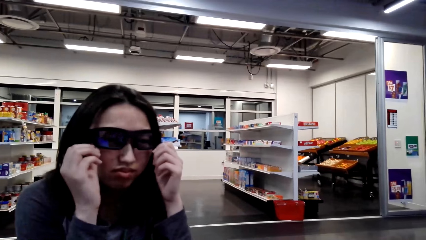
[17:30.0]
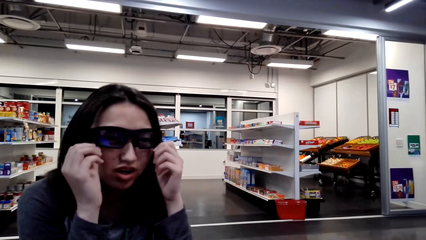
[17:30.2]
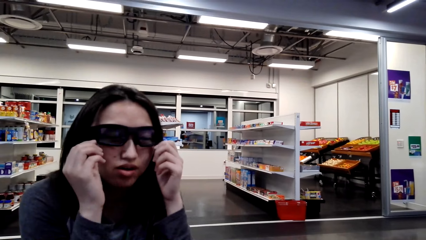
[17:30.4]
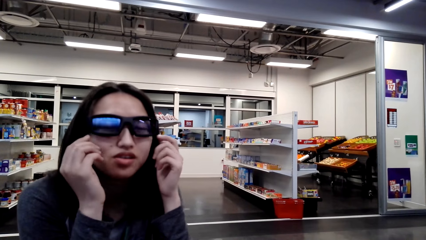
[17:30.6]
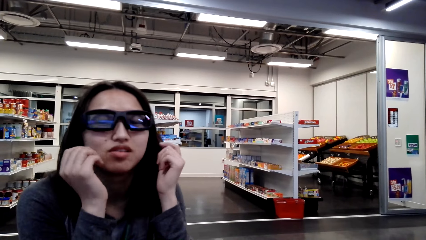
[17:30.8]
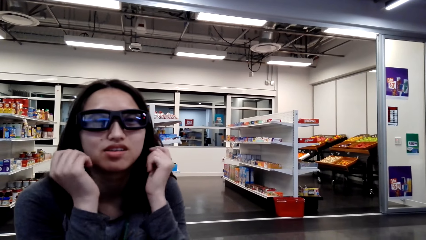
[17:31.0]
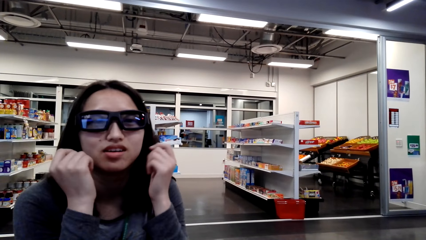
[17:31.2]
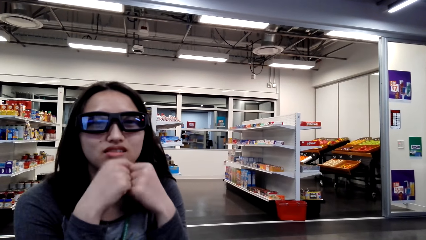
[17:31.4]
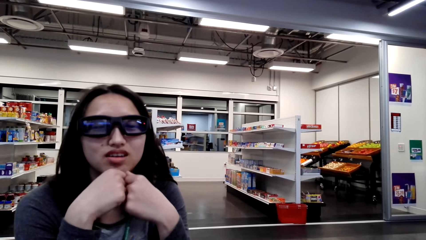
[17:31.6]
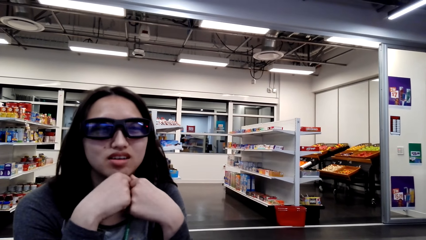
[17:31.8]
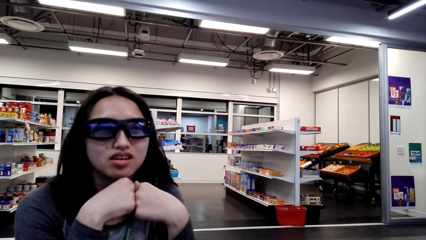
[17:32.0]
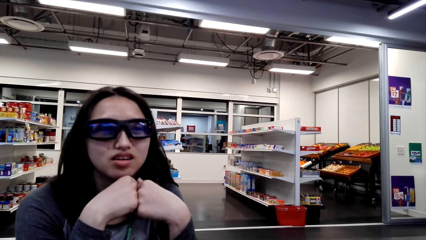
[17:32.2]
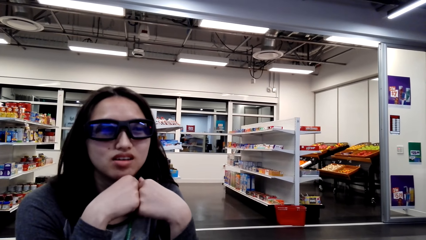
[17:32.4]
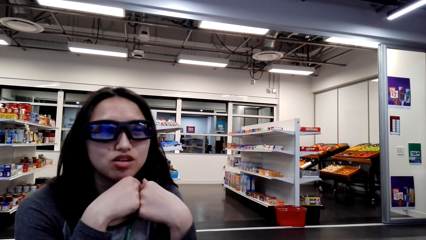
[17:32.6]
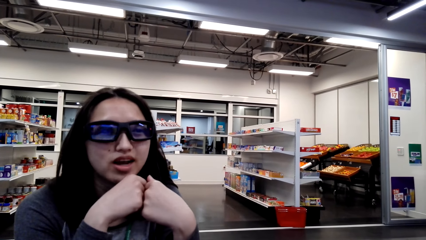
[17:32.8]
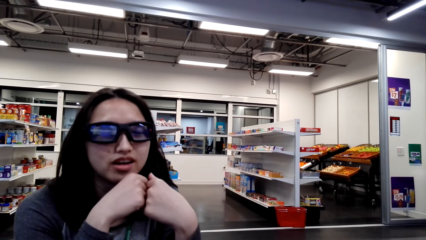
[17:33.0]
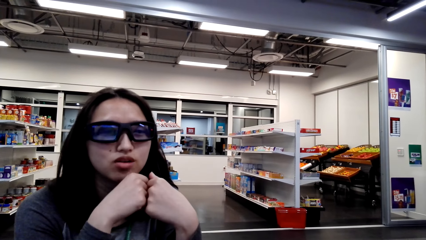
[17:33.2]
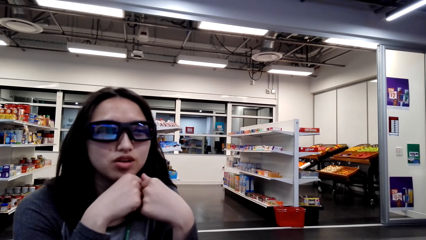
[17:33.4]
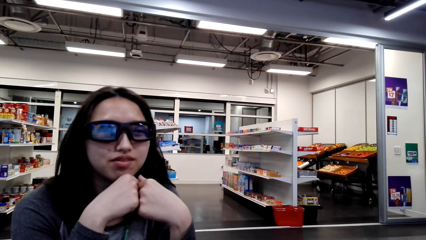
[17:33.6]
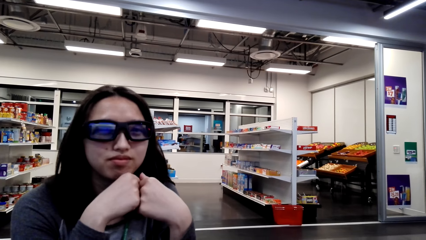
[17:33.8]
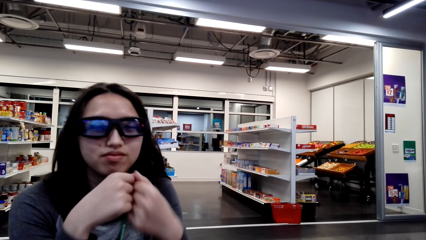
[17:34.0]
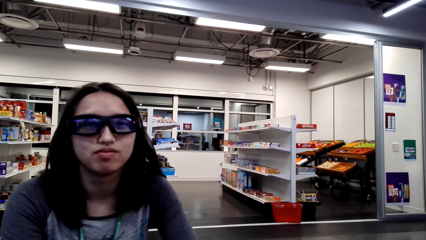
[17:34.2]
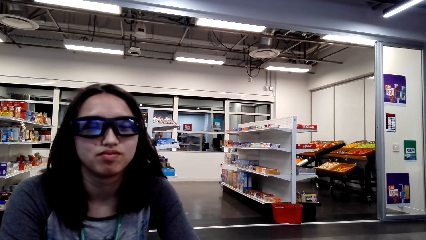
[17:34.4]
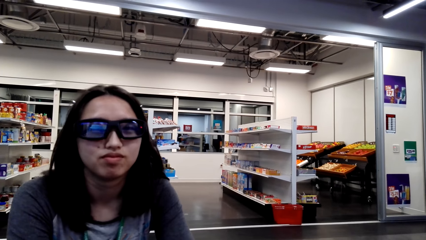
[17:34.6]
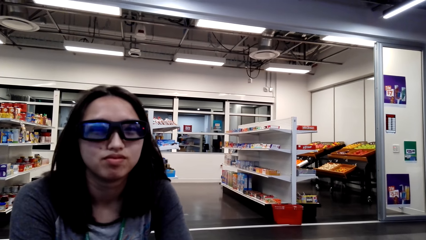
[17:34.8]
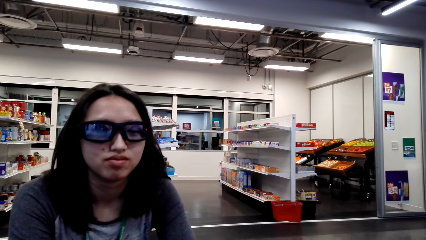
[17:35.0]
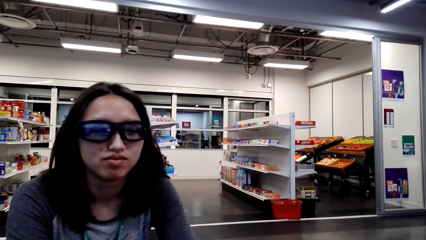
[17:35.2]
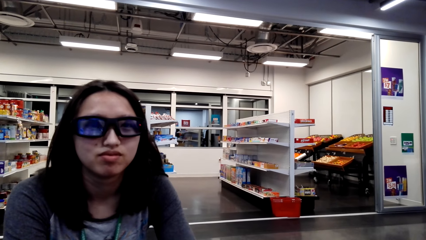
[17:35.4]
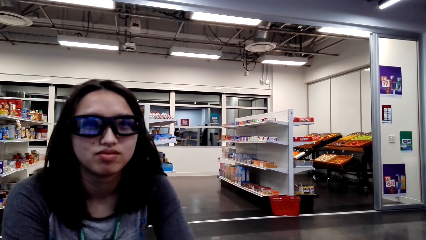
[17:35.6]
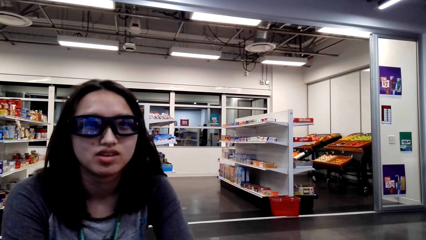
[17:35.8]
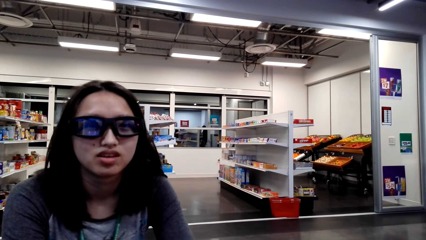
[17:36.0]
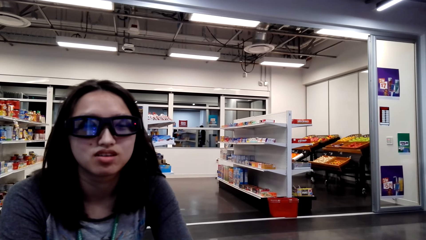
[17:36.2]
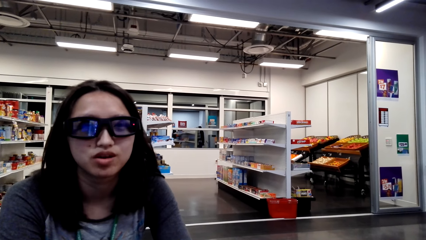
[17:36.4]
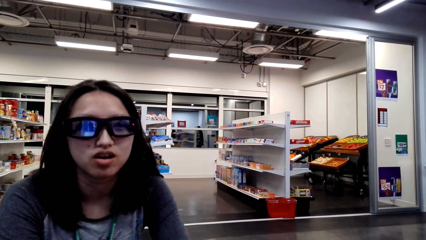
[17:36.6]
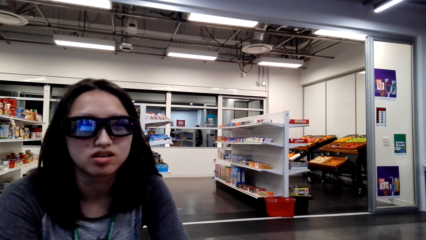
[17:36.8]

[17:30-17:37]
The camera wearer talks to a woman.

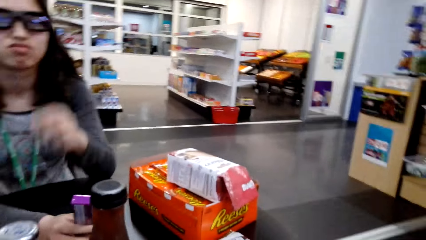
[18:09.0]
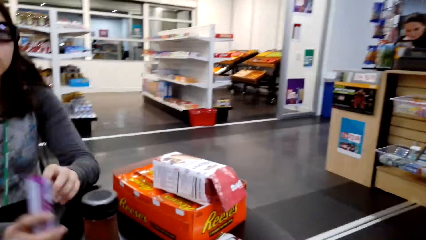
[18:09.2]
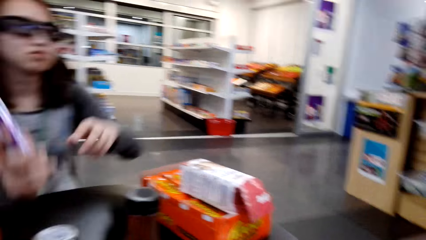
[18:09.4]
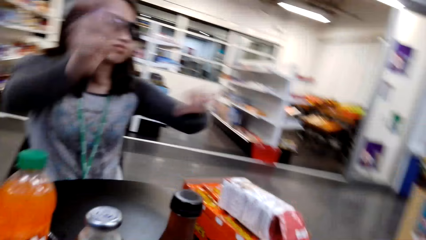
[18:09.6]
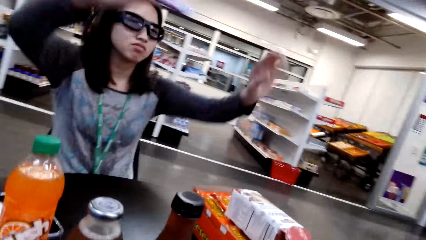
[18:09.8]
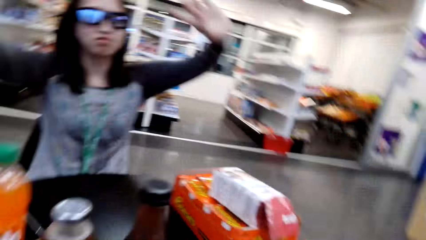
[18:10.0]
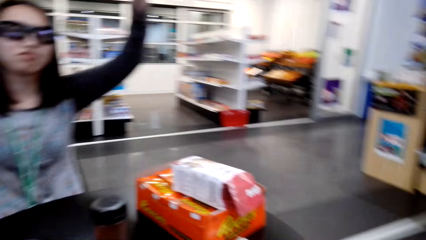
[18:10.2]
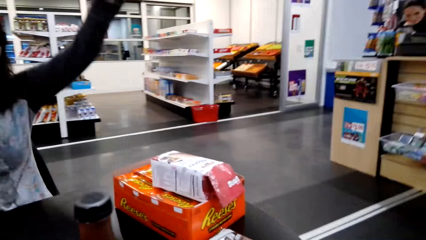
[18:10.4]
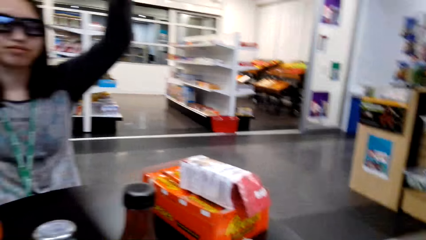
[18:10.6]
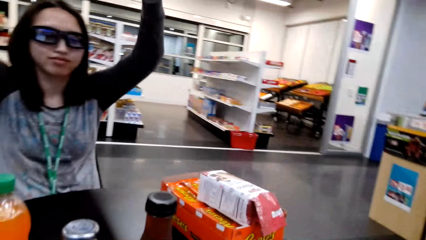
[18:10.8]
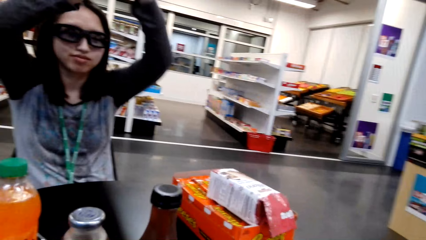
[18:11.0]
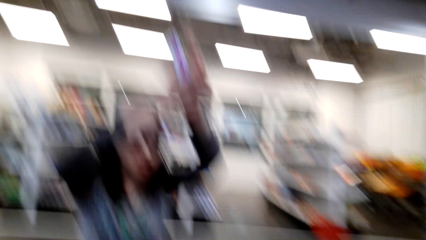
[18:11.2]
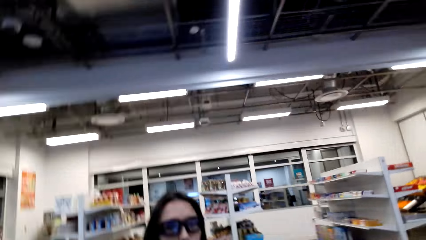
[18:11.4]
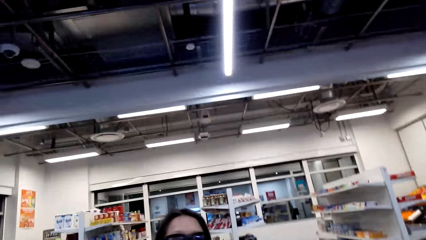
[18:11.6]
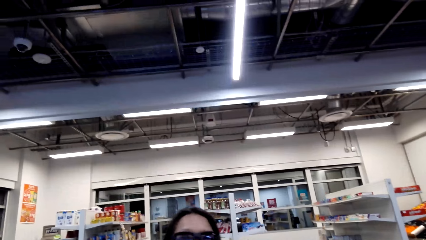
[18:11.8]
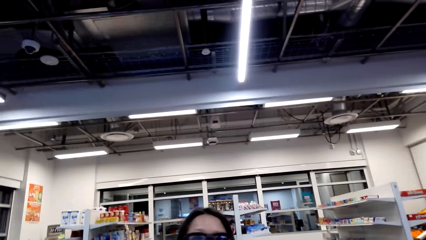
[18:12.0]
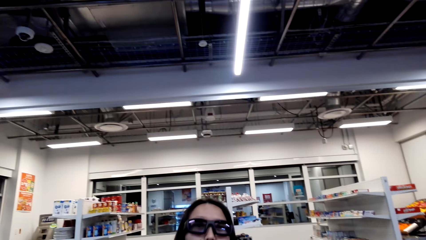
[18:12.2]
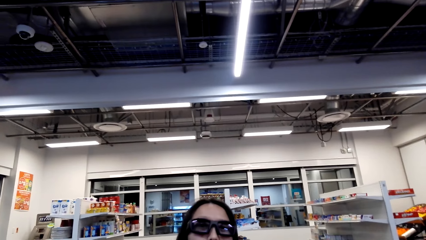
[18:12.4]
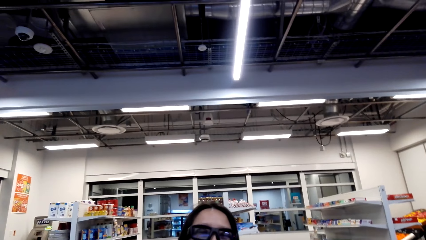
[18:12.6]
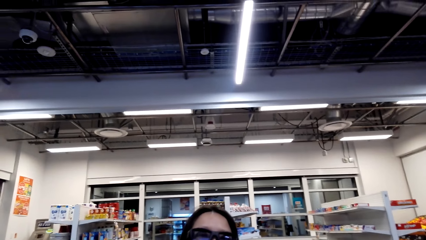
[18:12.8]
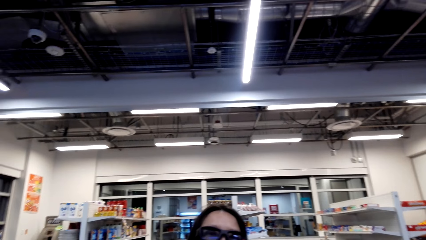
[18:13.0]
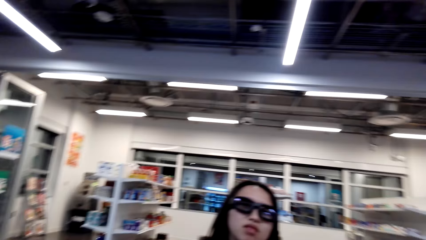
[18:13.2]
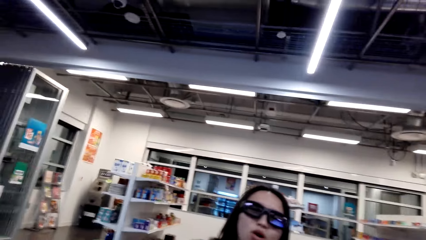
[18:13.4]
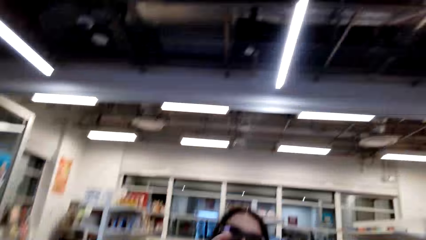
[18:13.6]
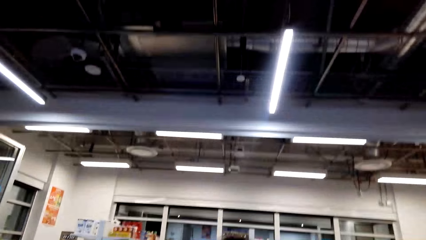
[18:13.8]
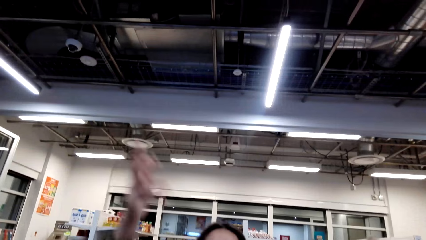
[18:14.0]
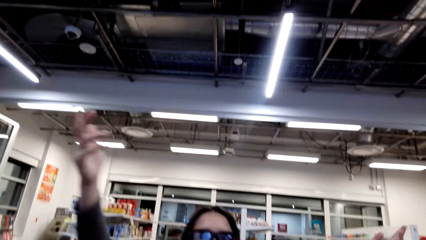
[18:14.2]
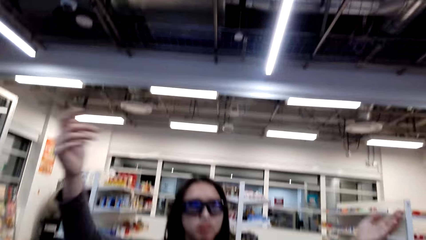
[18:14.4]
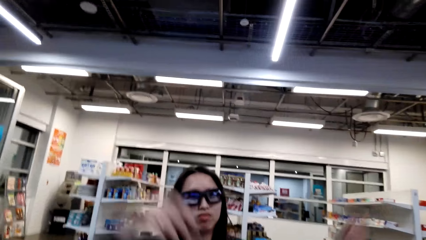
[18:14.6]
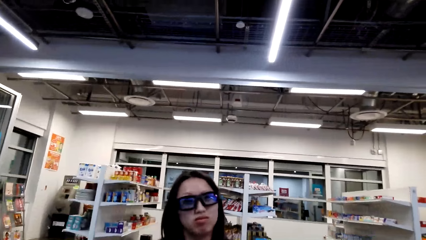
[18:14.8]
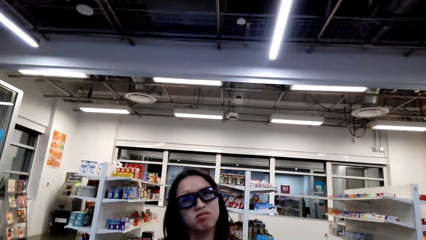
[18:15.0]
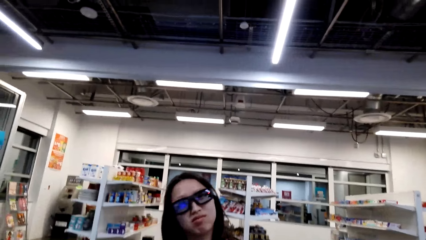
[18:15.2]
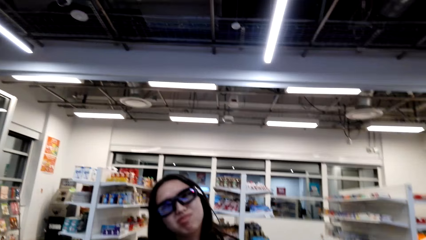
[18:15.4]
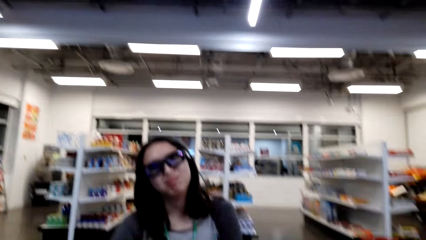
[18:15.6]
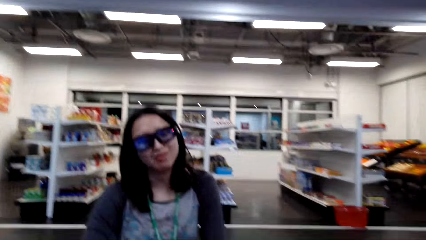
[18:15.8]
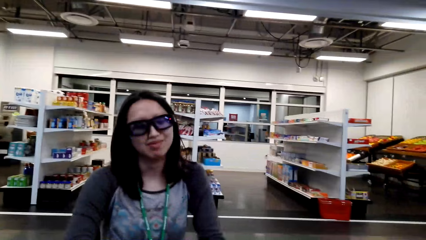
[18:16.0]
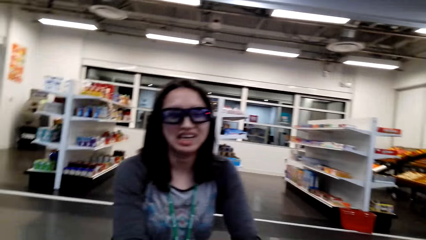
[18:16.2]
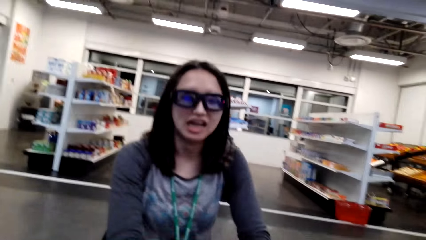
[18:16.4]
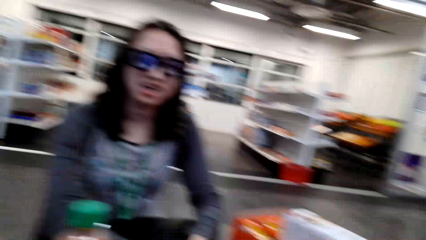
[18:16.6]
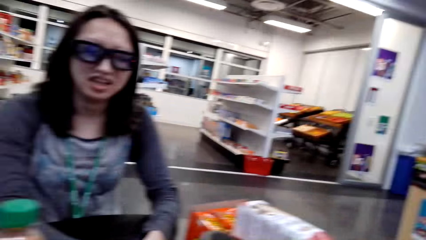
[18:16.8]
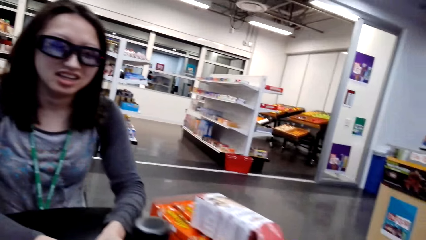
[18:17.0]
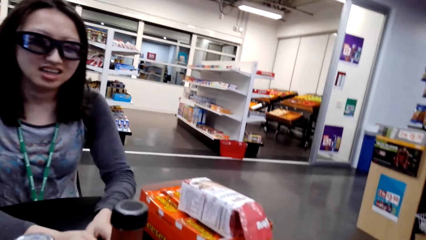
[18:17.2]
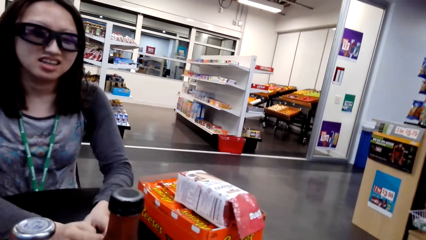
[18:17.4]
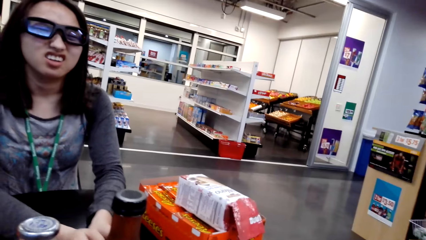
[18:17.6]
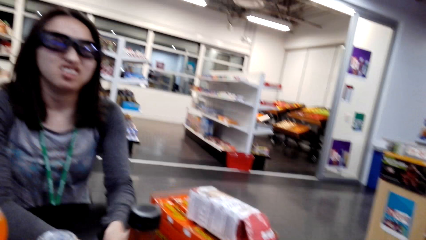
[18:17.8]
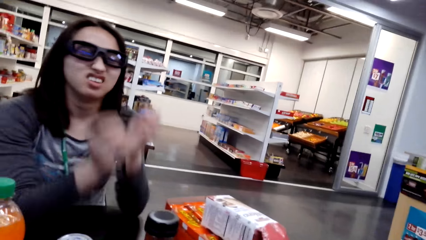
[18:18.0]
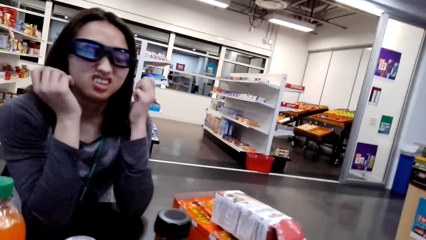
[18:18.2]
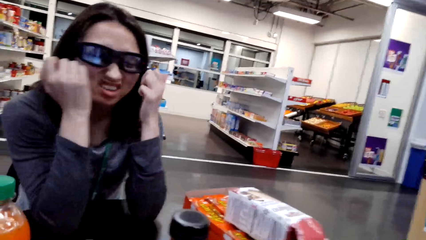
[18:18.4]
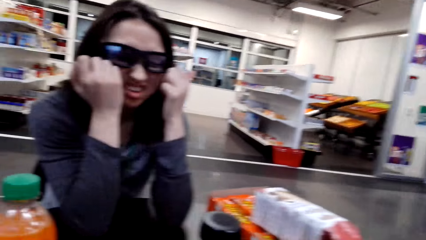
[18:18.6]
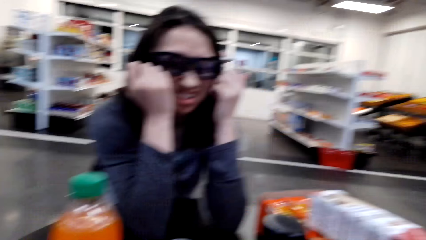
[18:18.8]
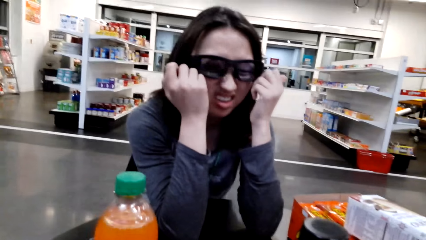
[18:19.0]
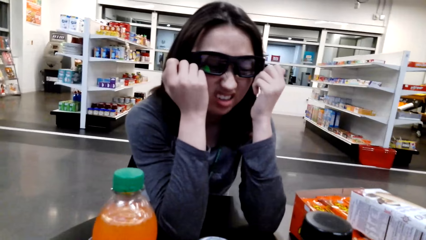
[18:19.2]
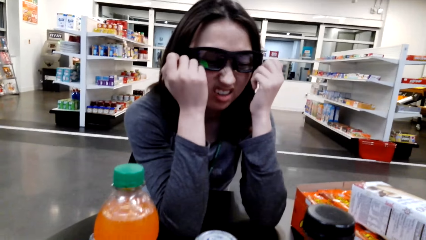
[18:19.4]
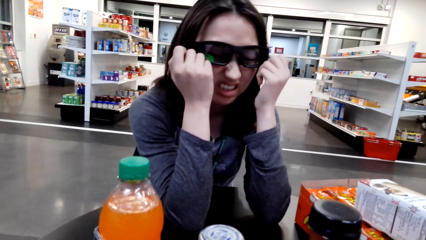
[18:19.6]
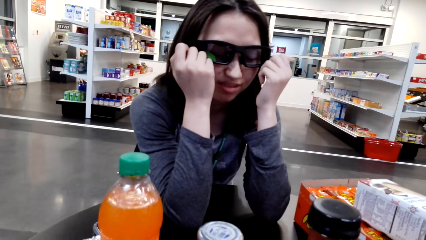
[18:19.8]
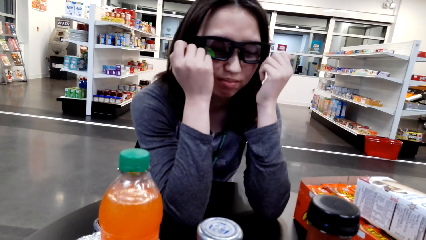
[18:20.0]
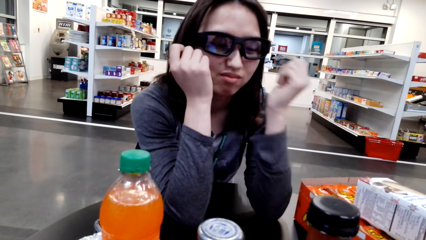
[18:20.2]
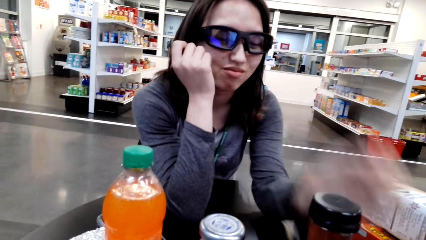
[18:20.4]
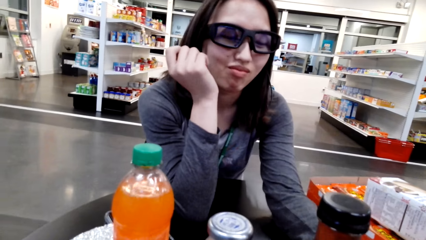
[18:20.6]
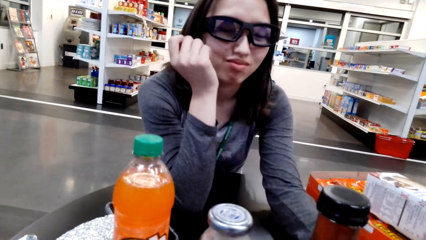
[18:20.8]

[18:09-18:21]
A woman dances. The camera wearer talks to the woman.
